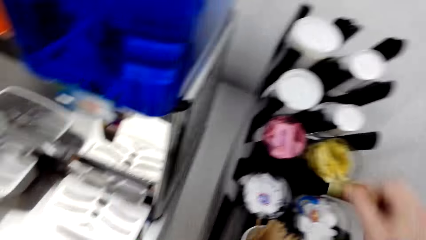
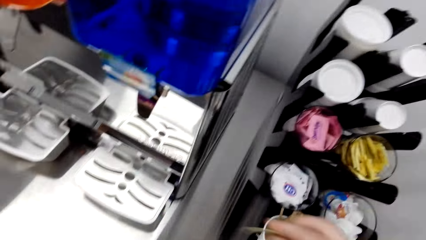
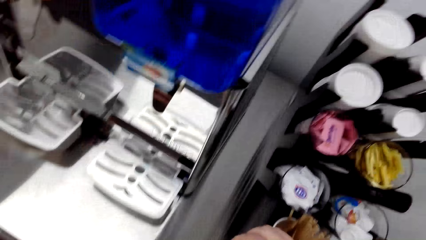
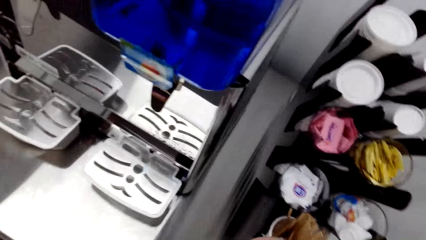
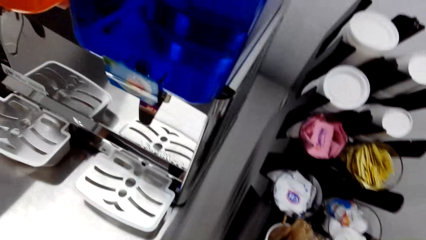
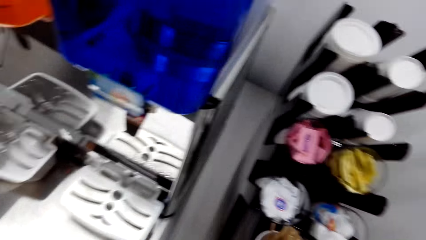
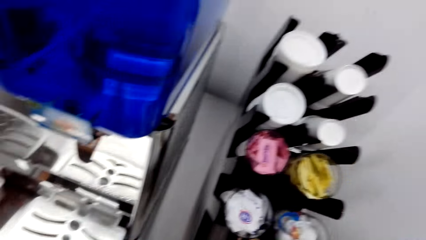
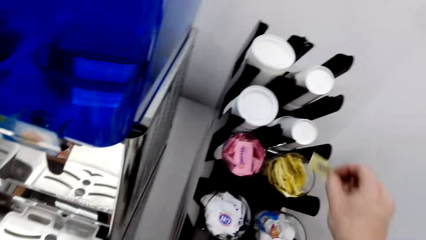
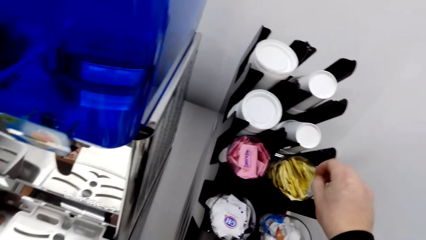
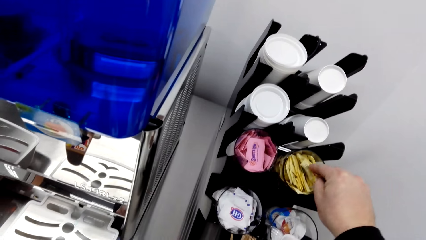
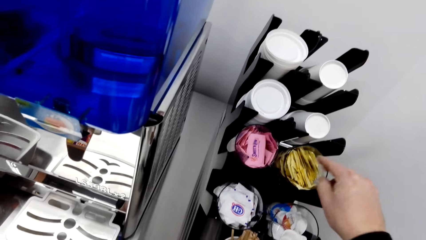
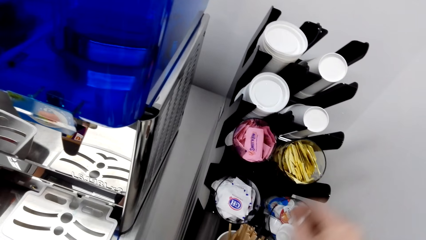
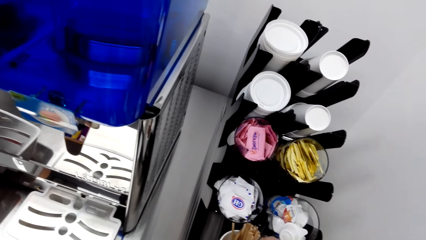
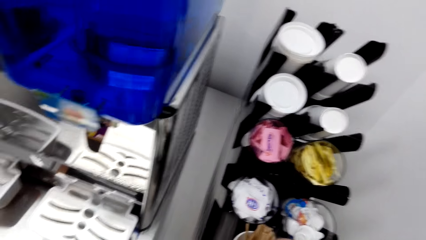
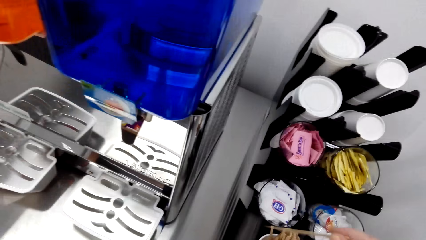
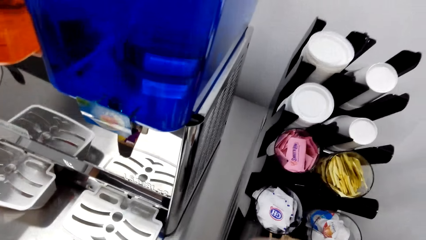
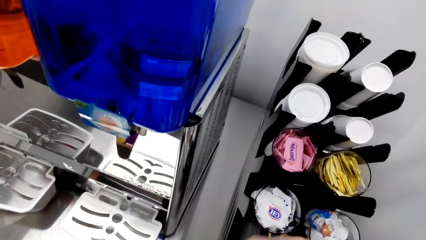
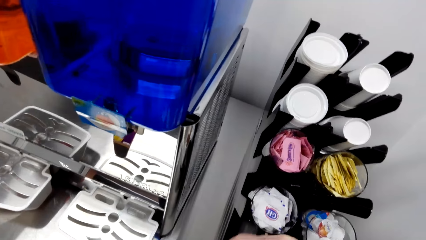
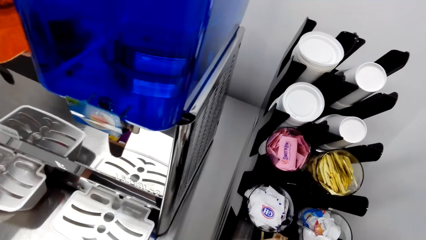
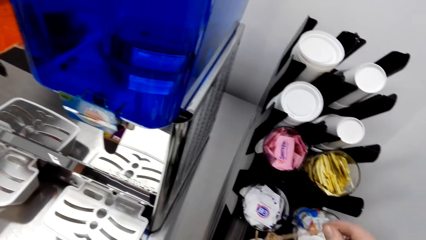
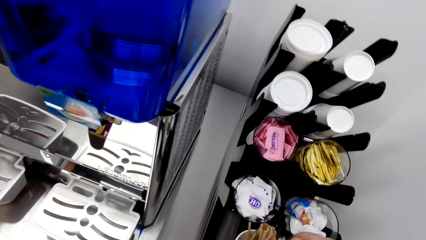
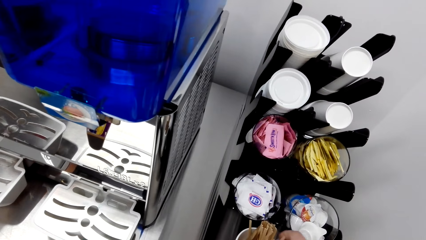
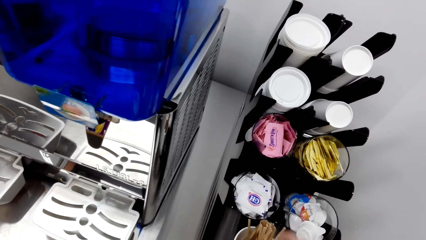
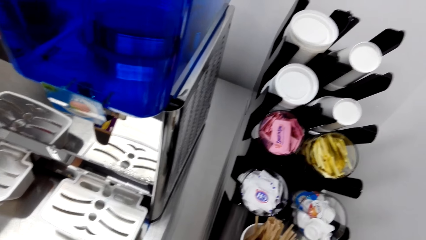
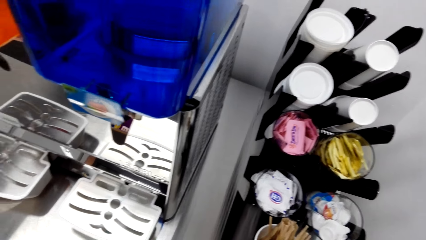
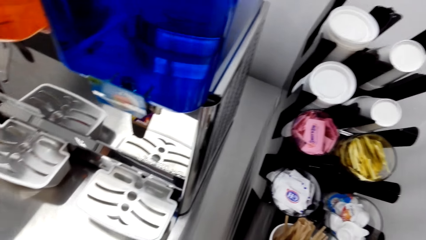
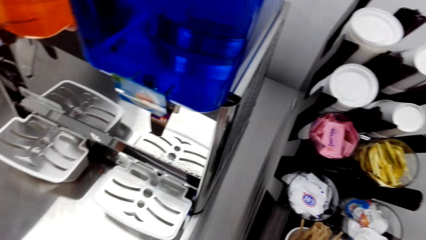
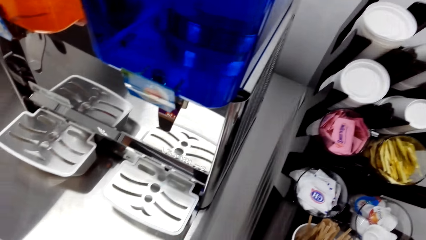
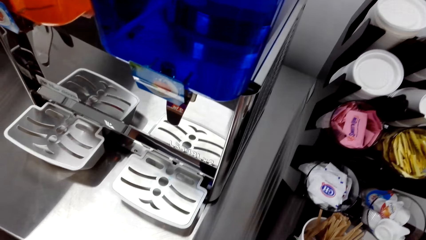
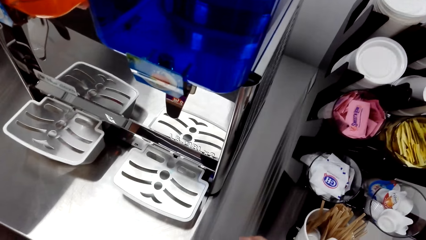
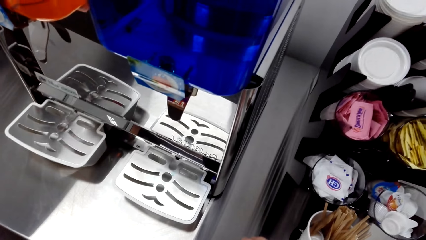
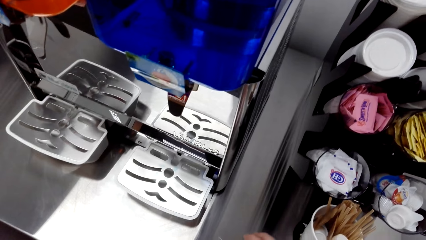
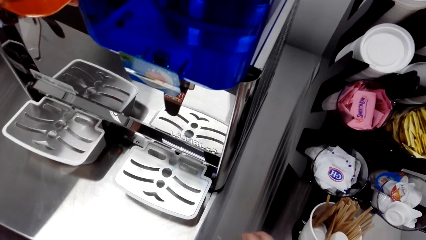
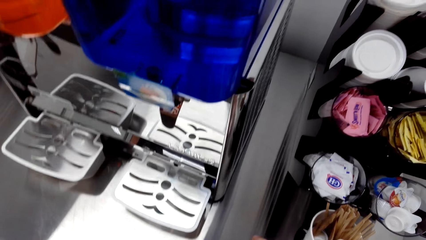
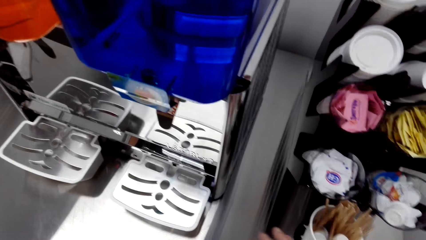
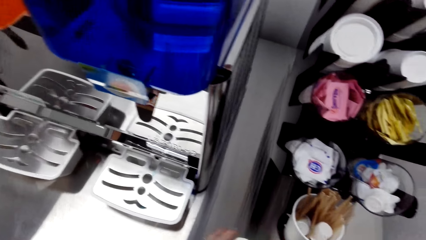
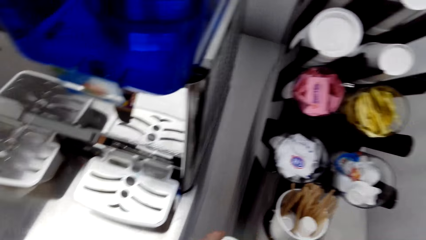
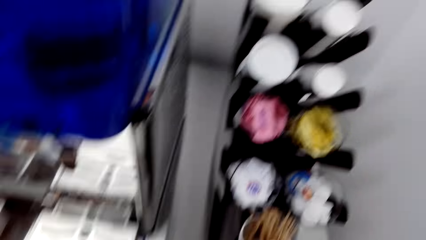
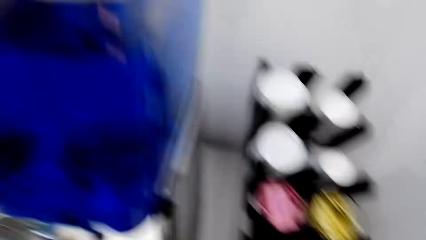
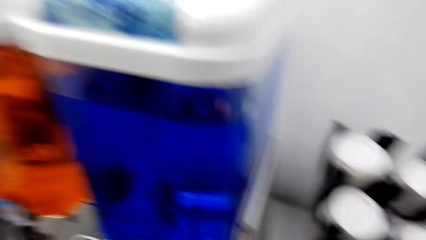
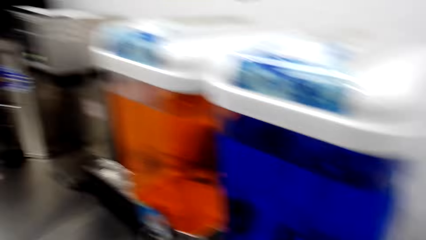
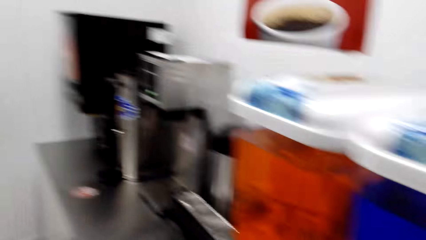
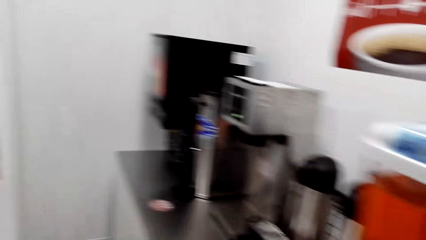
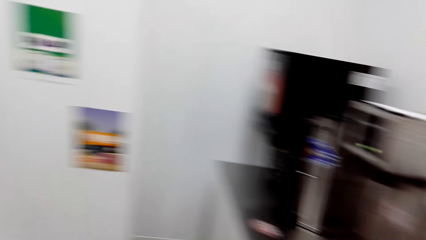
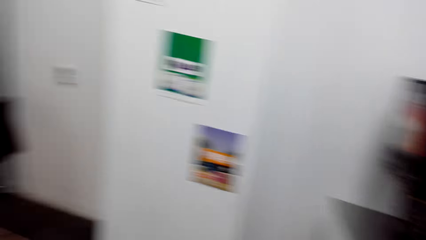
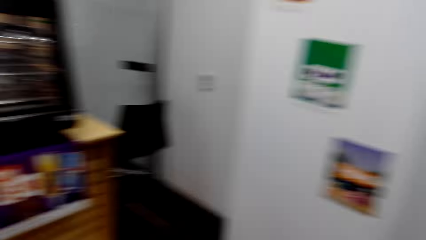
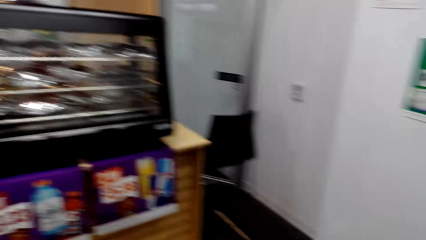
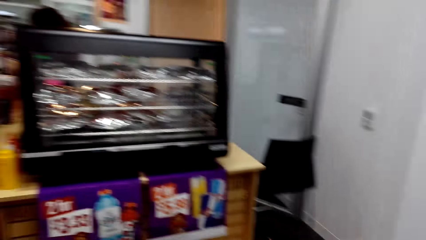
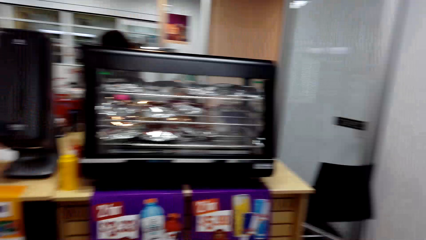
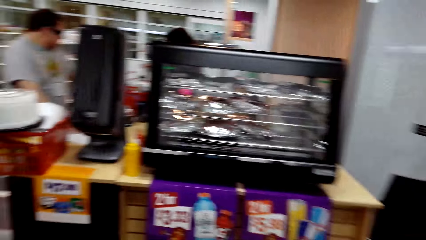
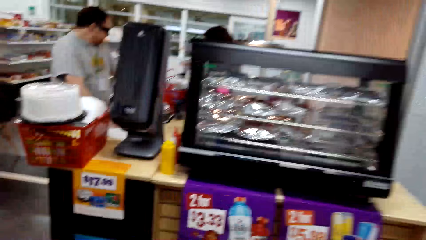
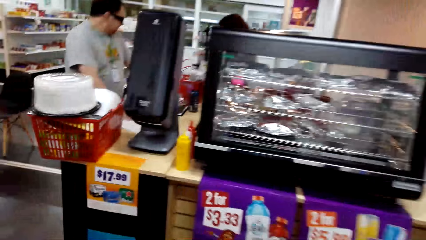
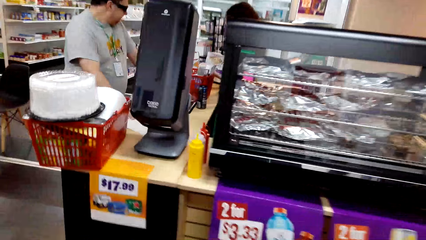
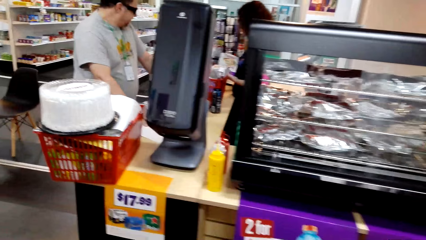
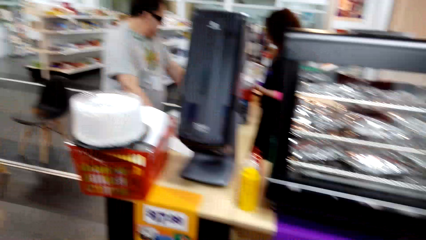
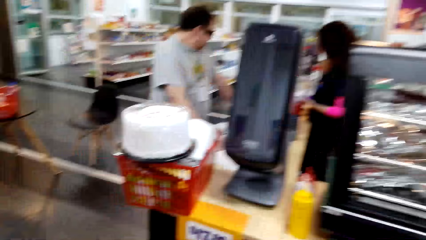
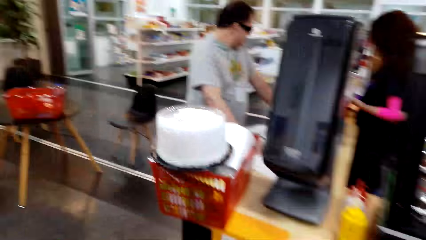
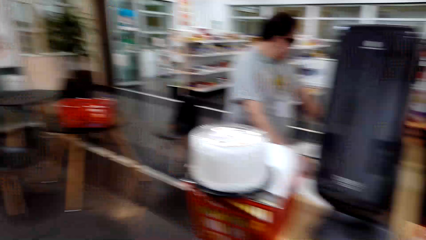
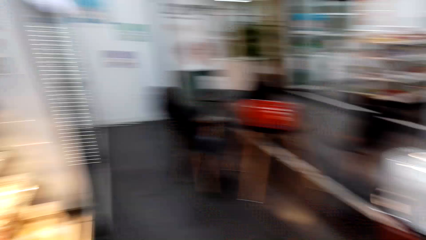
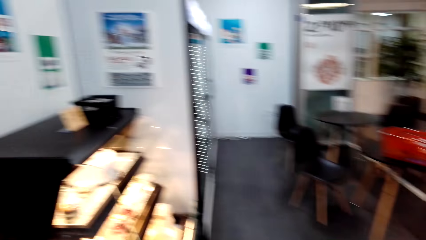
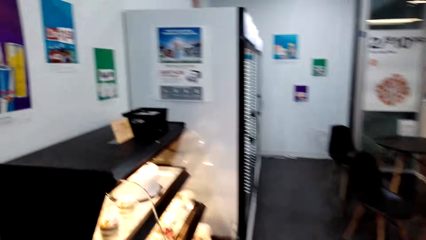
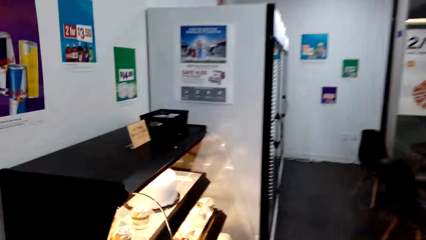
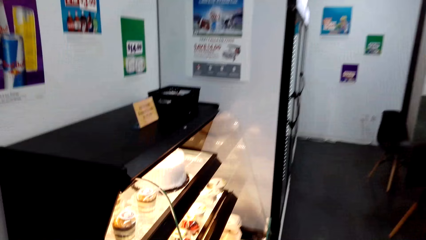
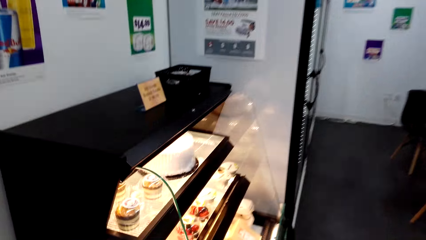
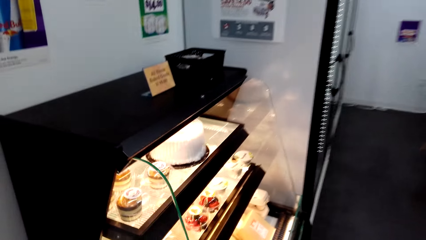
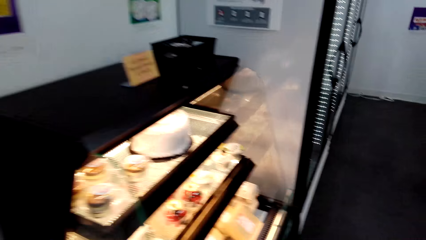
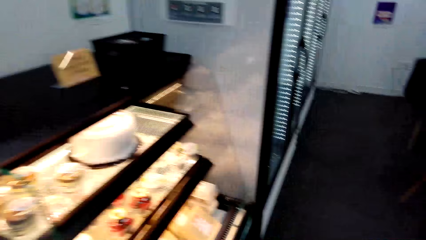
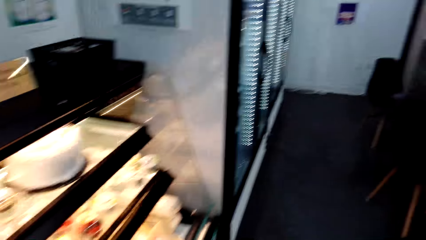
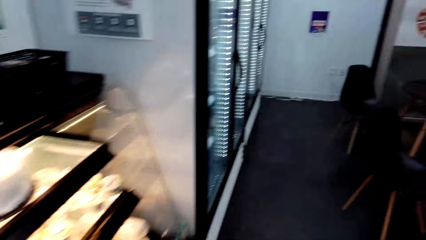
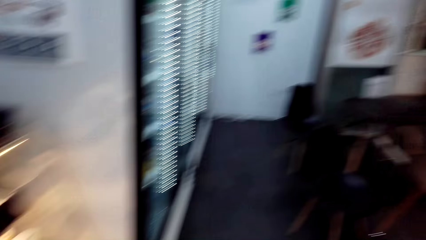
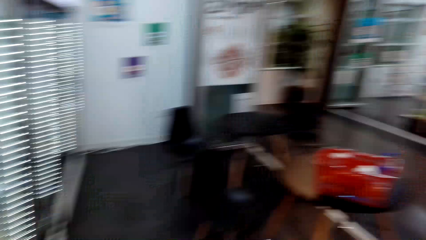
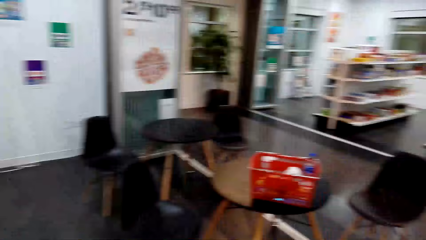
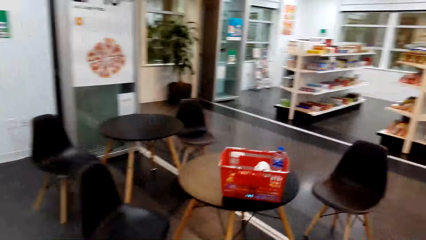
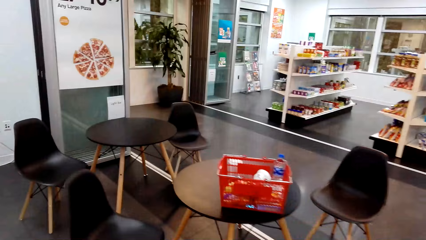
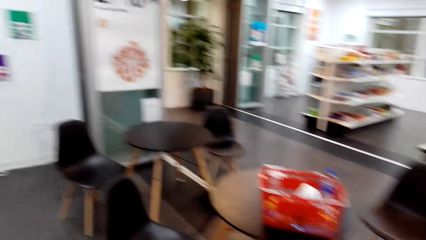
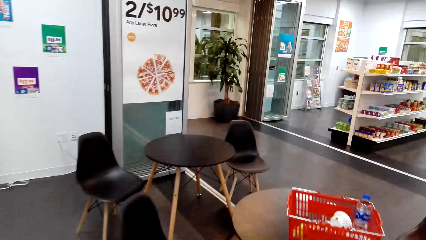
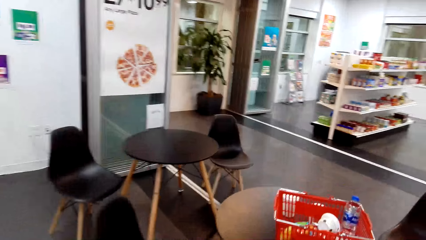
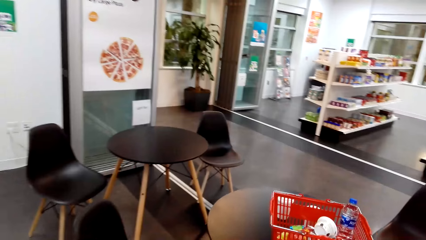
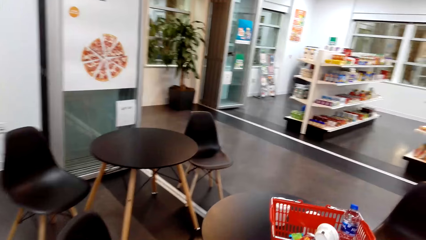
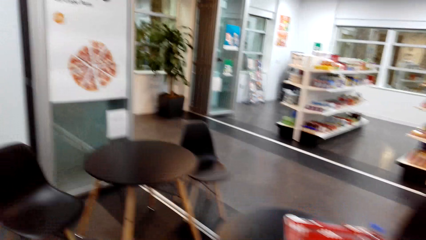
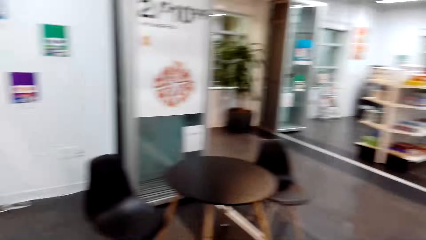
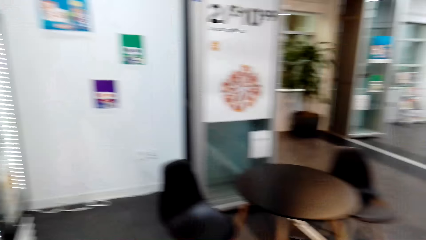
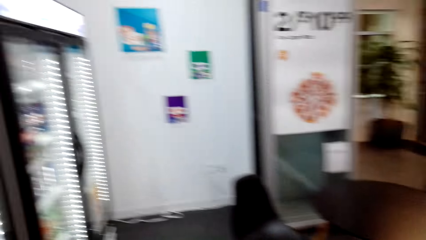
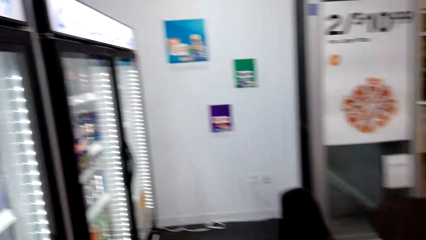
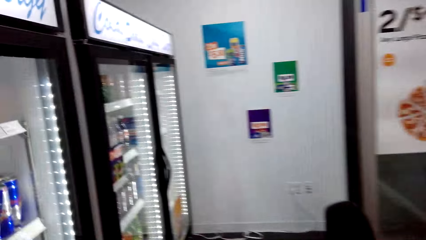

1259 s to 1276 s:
The camera wearer picks a sachet or tea bag with the right hand. They hold the tea bag. They put the tea bag in the can. They place the sachet back on the container. They look around. They walk towards the cashier. They turn around. They walk close to the cake display. They walk around. They look around.
